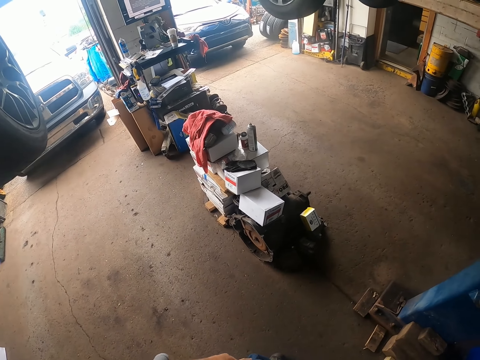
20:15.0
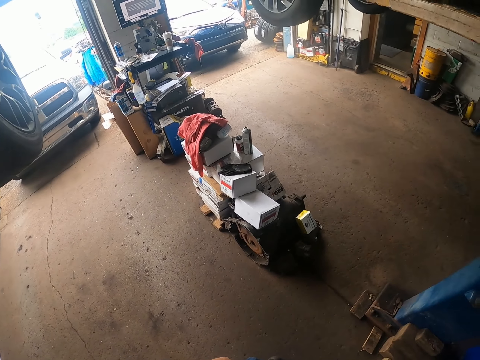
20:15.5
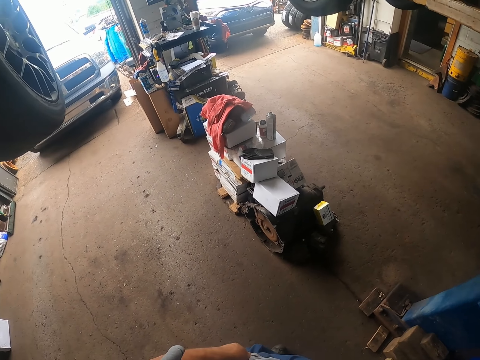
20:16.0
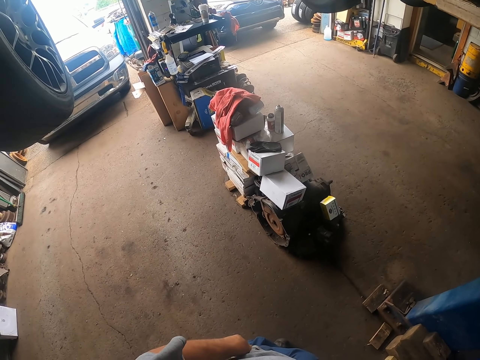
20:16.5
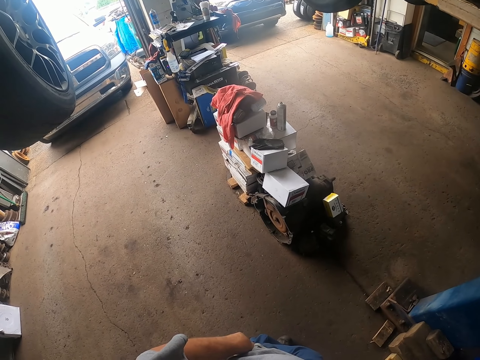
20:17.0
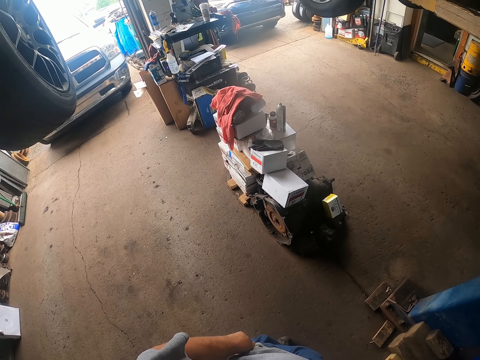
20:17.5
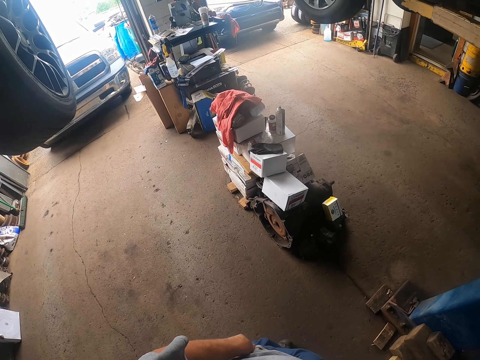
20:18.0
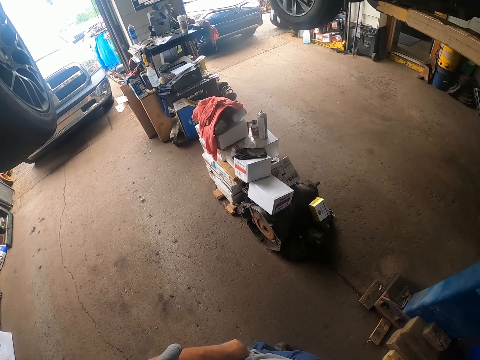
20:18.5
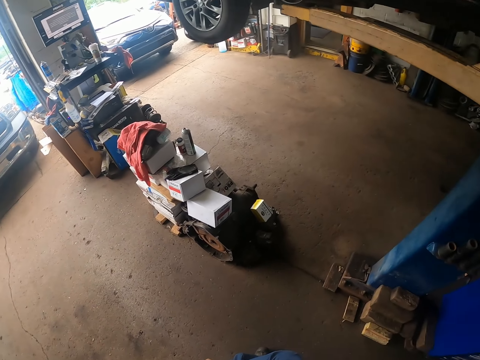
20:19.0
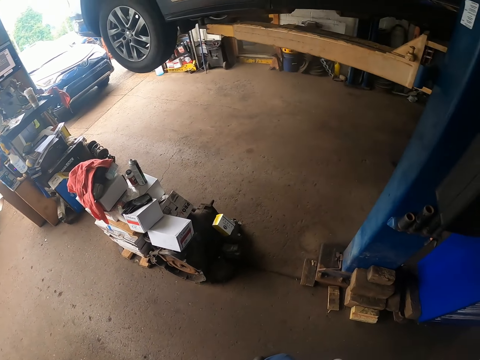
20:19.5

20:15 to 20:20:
The camera wearer stares at the car wheels.

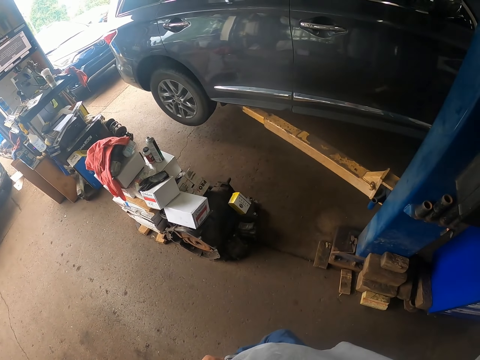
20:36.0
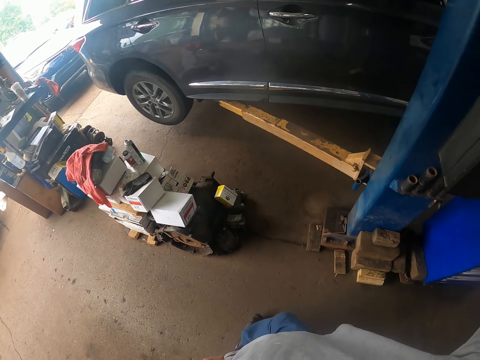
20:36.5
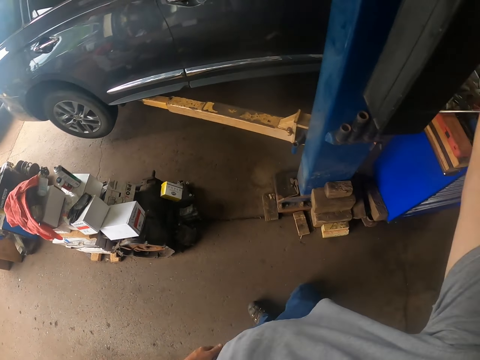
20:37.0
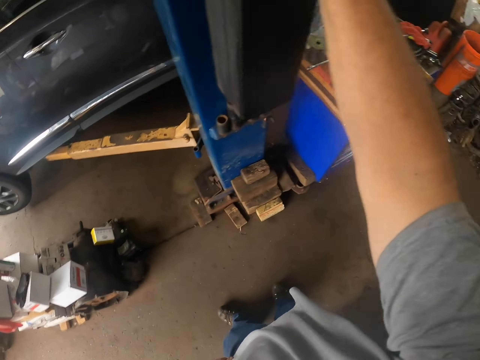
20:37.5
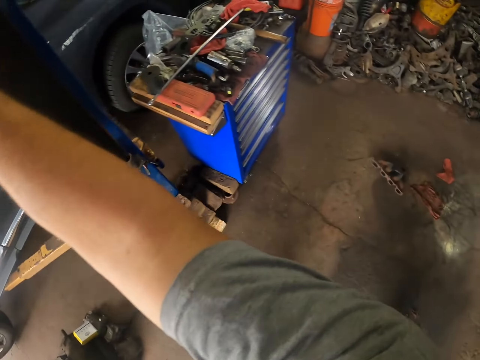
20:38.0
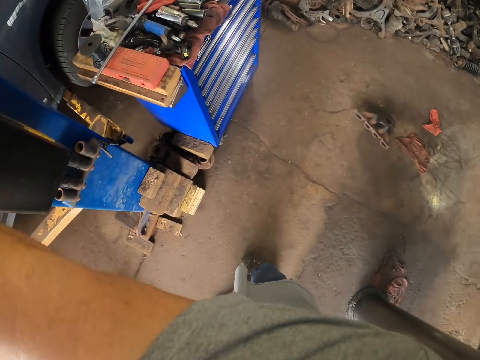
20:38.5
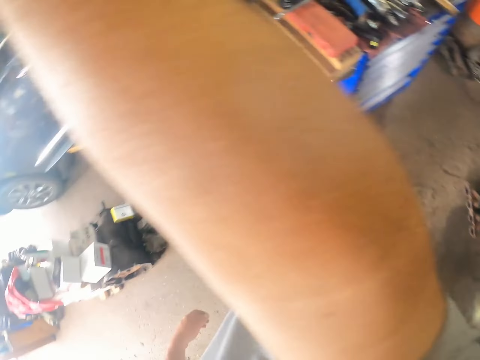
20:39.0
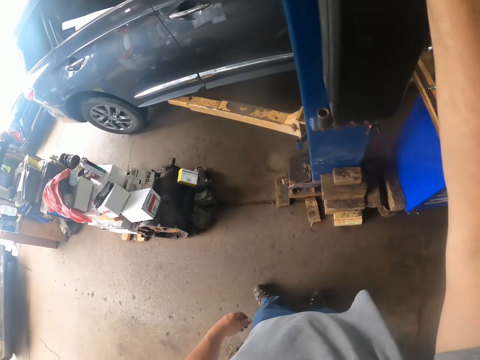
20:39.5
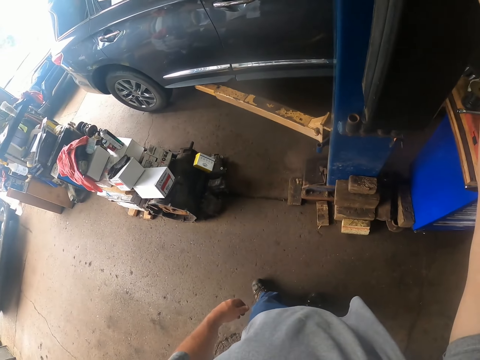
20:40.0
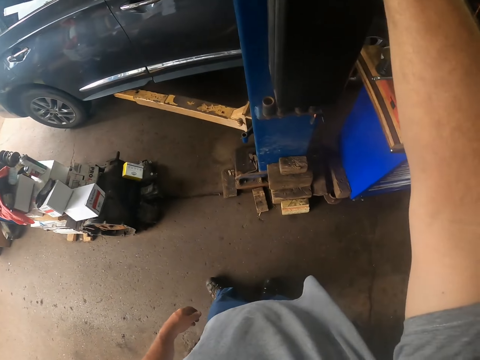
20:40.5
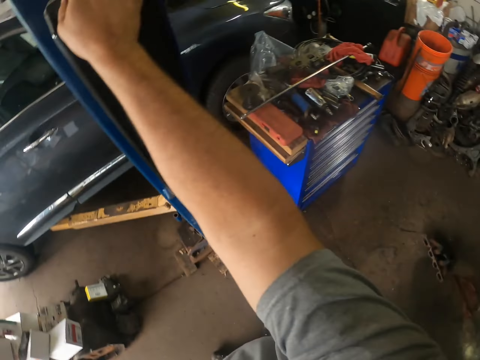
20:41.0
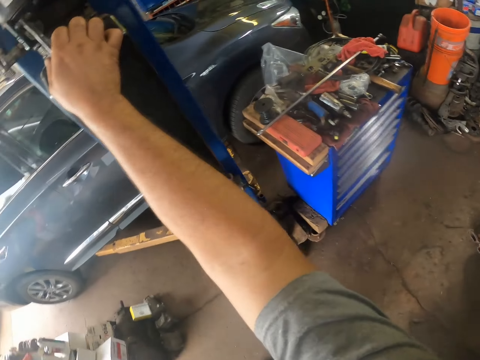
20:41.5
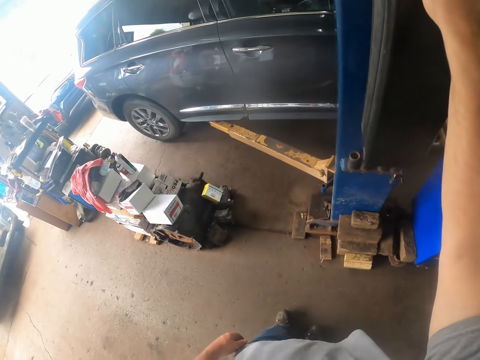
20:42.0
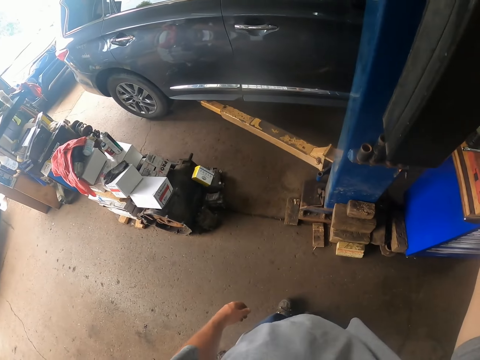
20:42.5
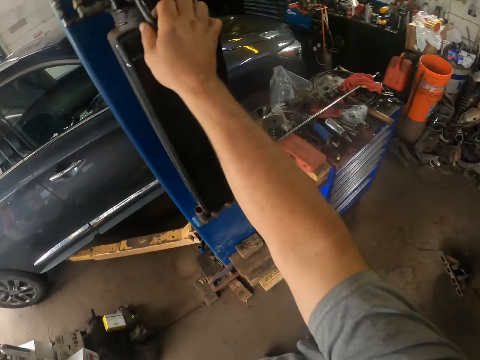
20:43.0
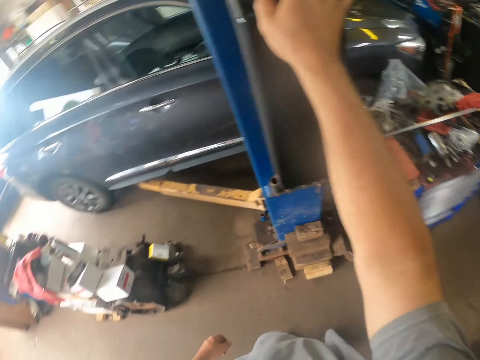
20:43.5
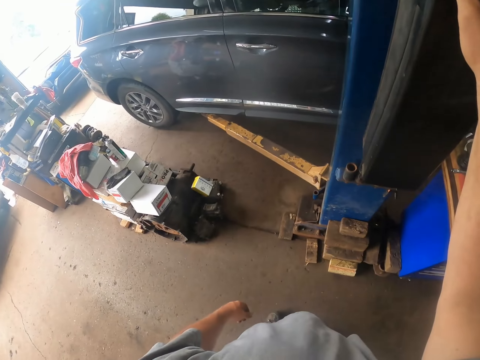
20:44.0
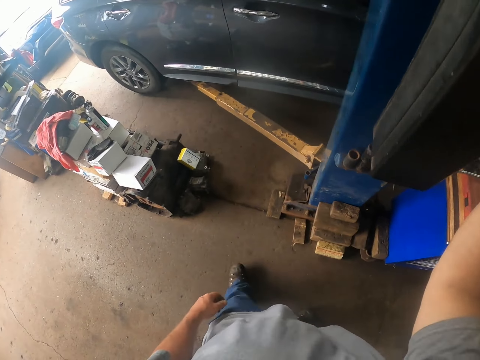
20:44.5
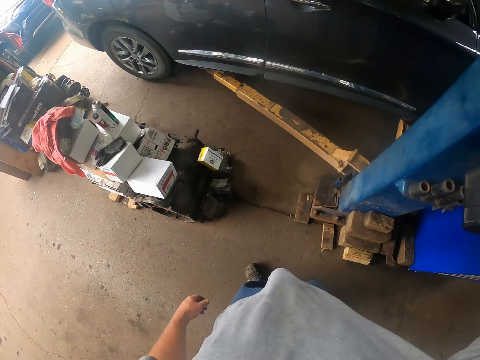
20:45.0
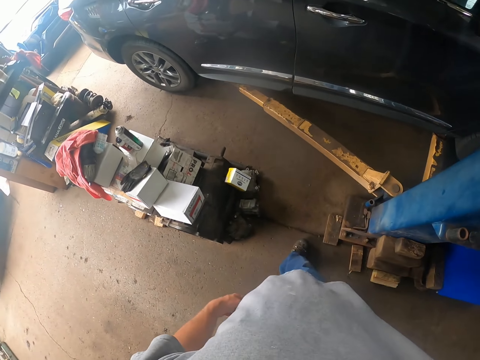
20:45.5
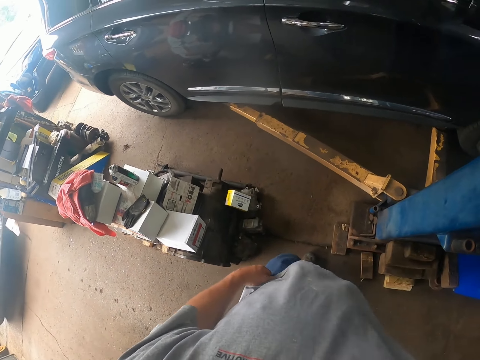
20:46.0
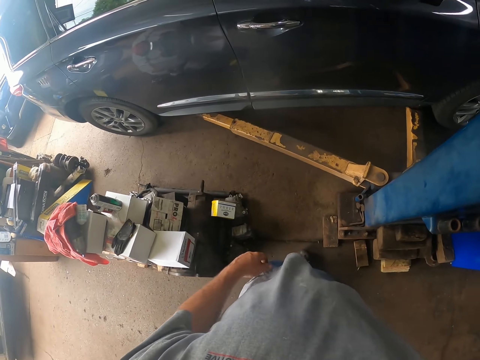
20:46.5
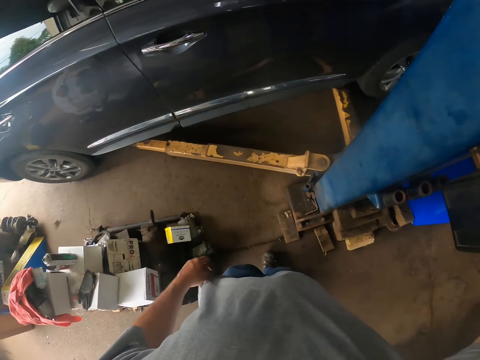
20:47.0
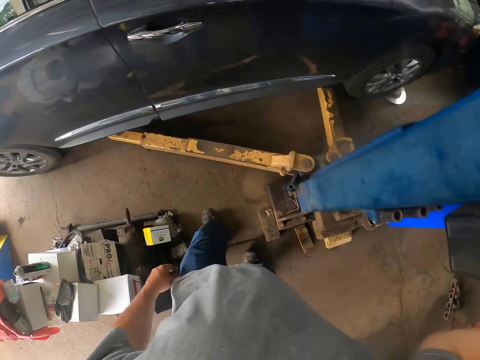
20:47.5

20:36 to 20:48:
The camera wearer looks around the garage. They stare at the car wheels. They walk around.

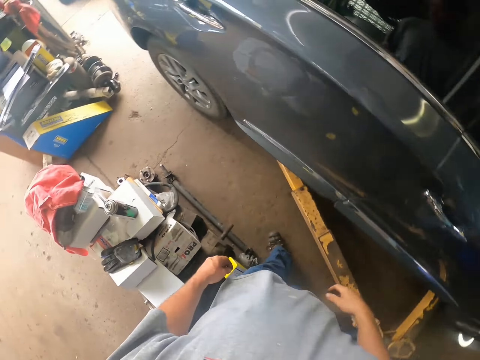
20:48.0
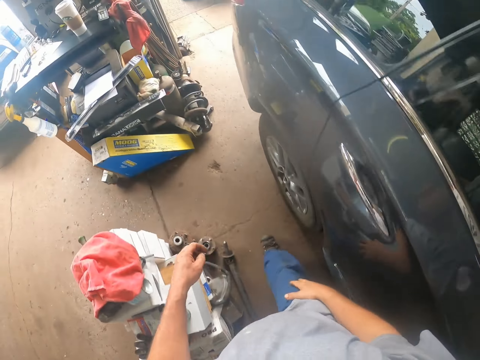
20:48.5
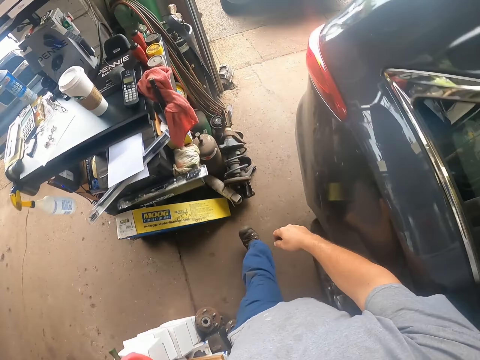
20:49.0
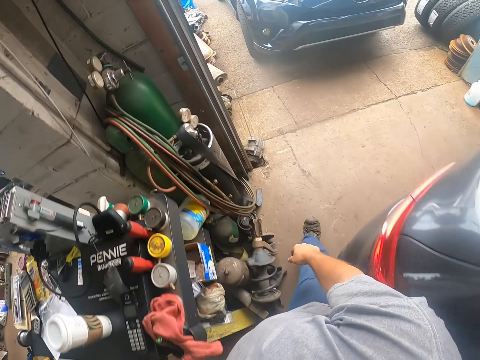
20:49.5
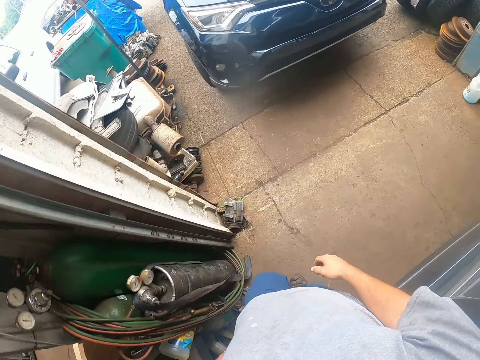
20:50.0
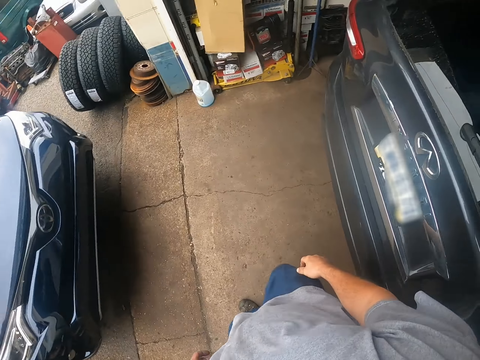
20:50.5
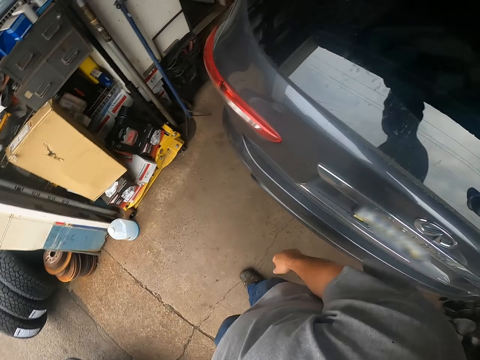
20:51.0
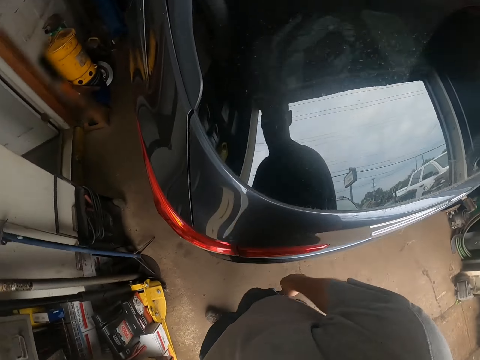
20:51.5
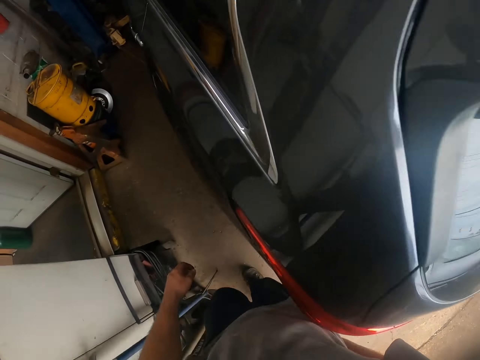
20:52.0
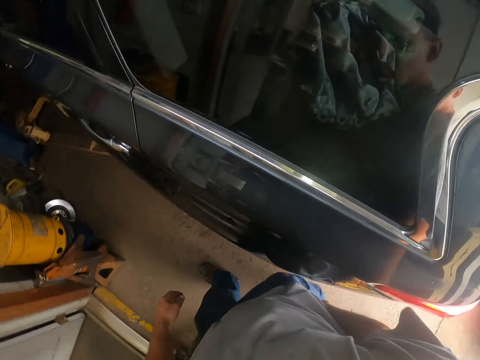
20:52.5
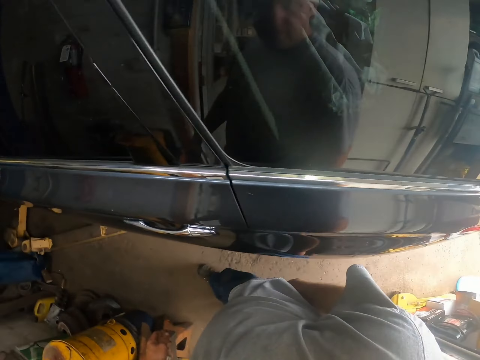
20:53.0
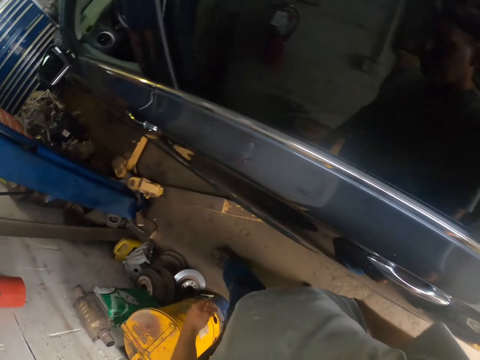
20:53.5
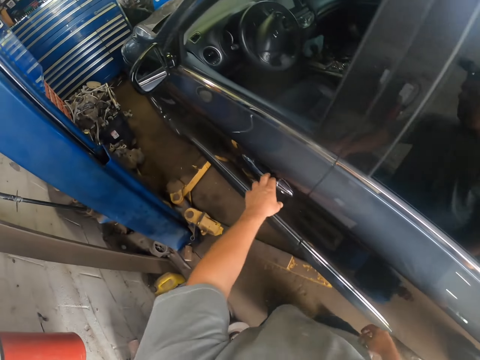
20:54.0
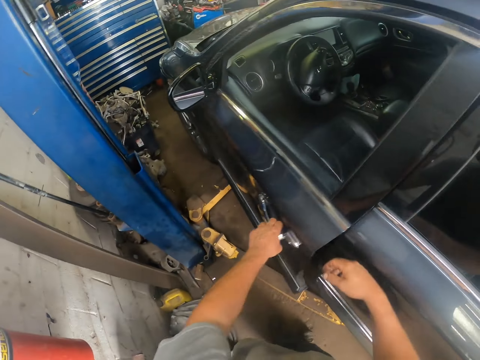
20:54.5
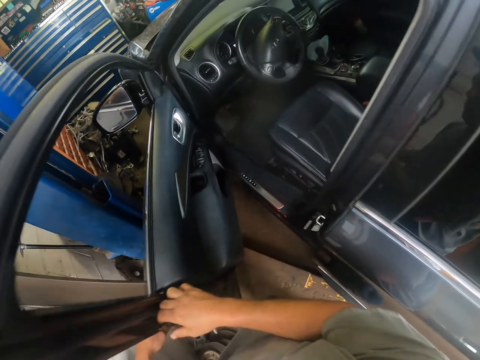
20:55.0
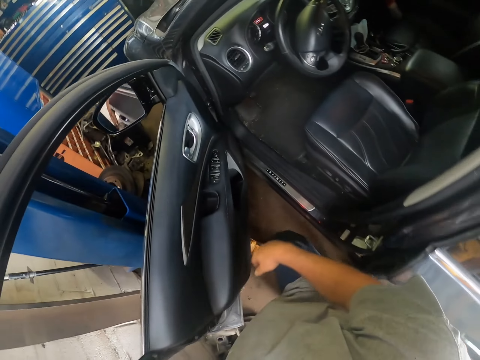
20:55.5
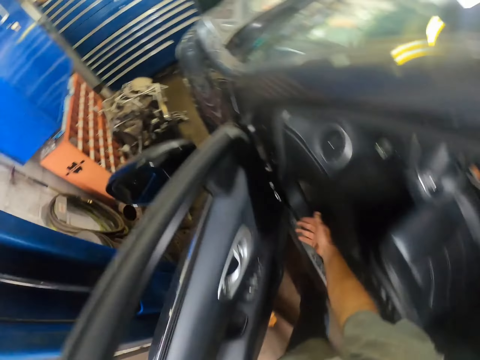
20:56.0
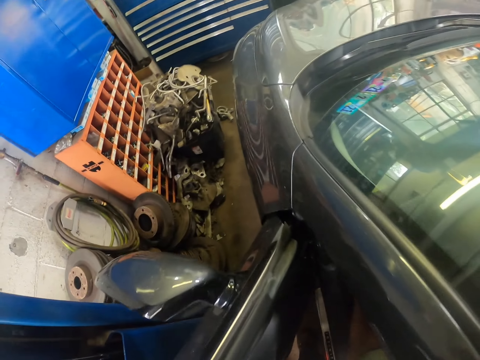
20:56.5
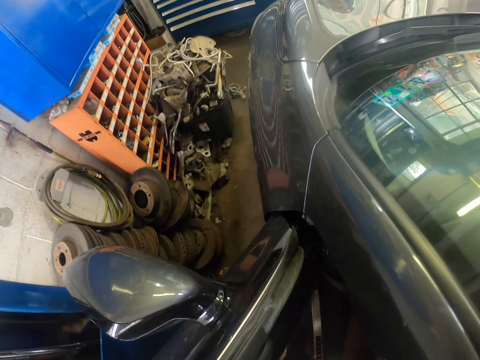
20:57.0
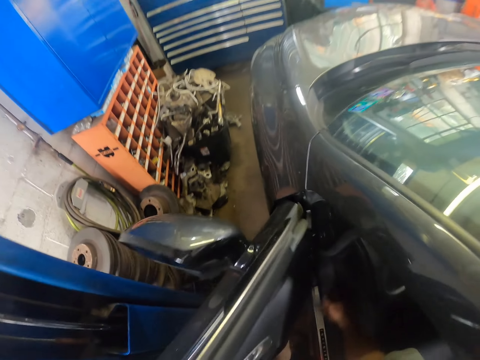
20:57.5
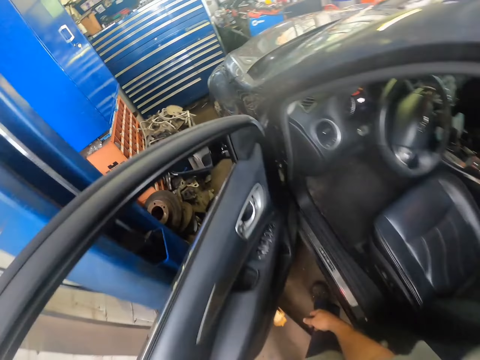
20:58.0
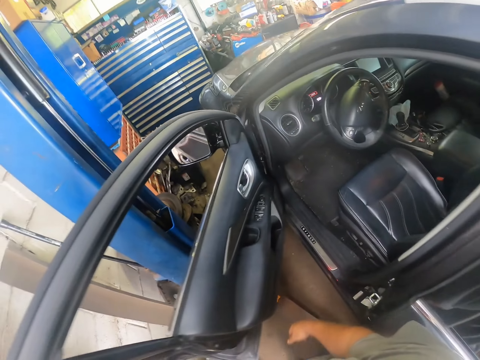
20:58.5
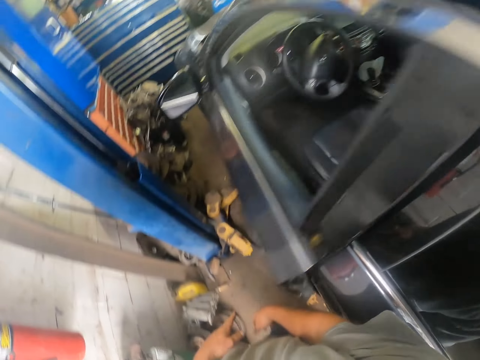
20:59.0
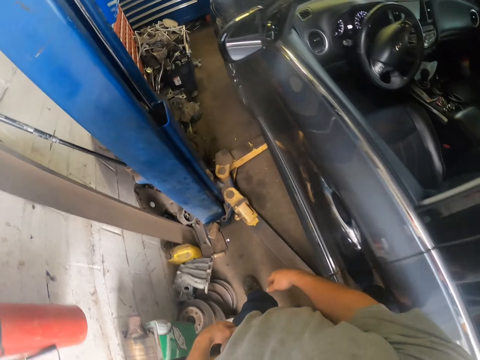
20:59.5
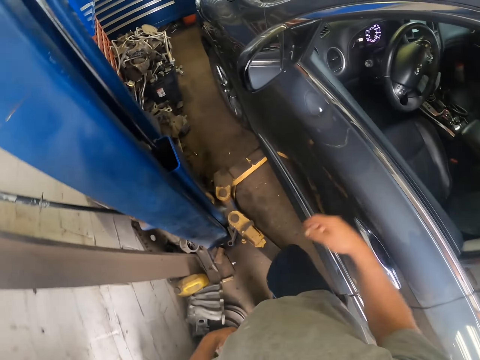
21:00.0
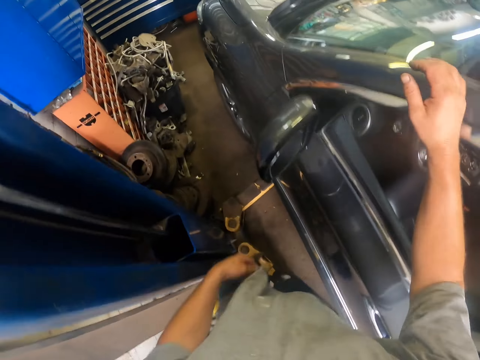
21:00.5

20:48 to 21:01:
The camera wearer walks in the garage. They open the car door. They touch something in the car. They close the car door. They walk around.
